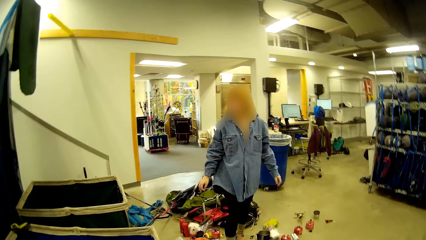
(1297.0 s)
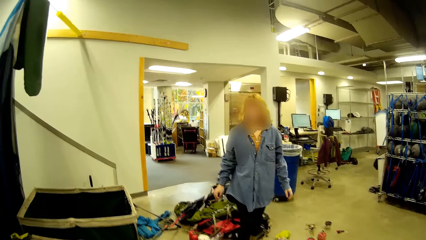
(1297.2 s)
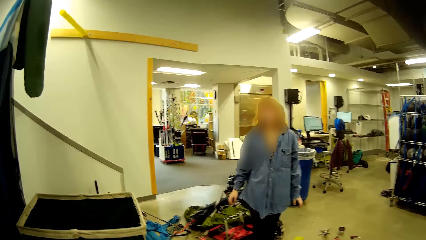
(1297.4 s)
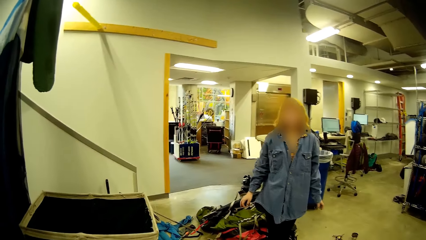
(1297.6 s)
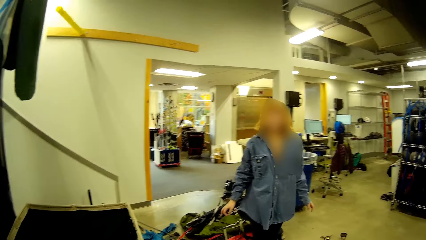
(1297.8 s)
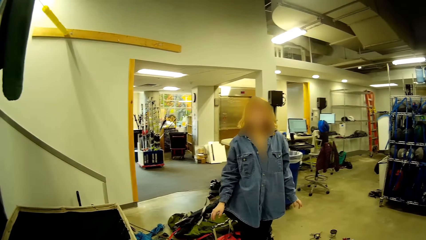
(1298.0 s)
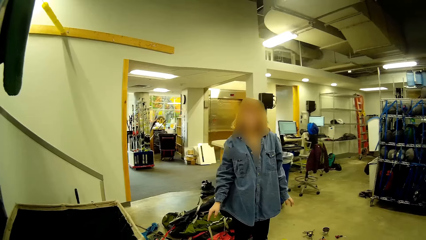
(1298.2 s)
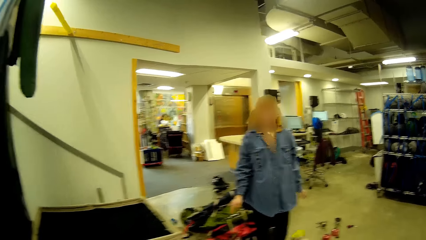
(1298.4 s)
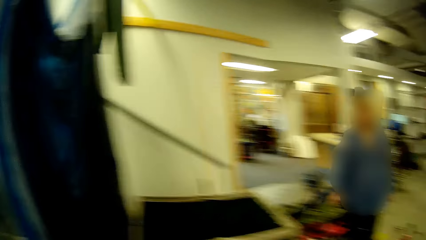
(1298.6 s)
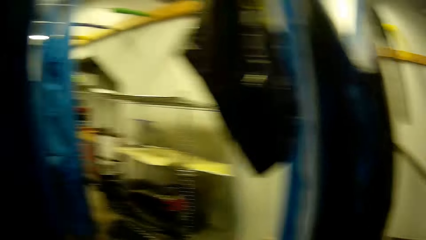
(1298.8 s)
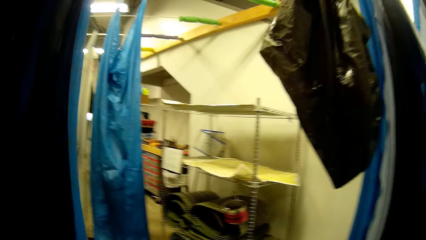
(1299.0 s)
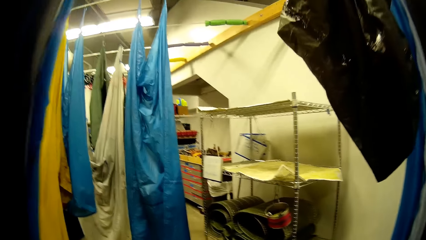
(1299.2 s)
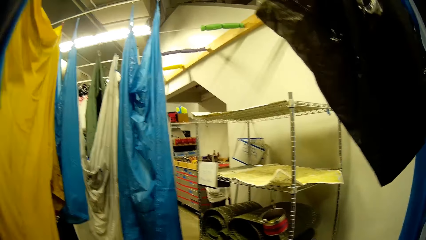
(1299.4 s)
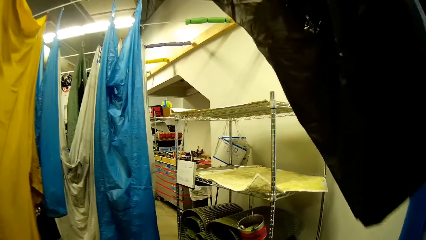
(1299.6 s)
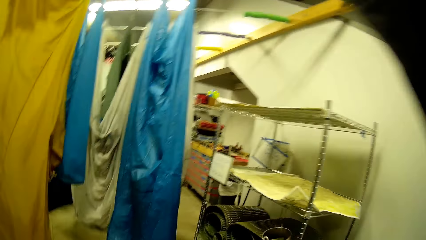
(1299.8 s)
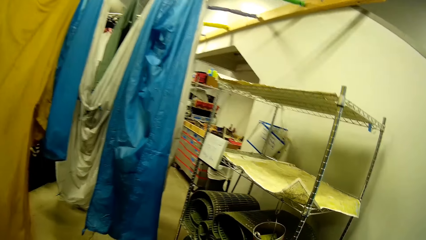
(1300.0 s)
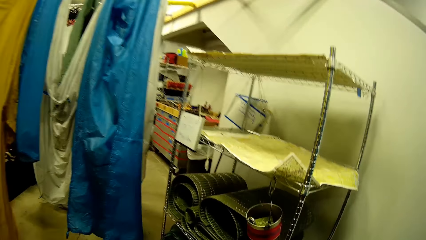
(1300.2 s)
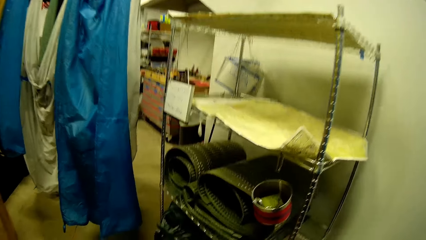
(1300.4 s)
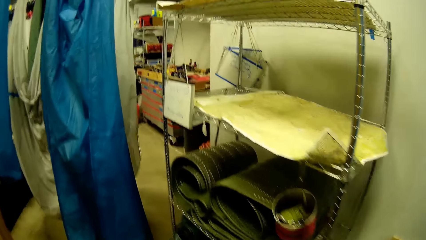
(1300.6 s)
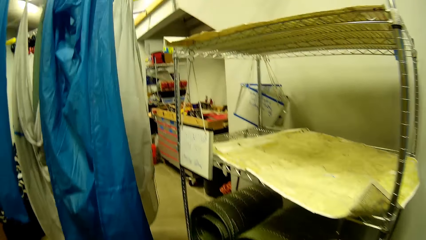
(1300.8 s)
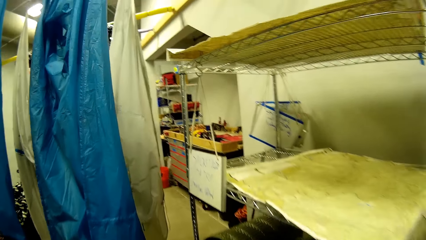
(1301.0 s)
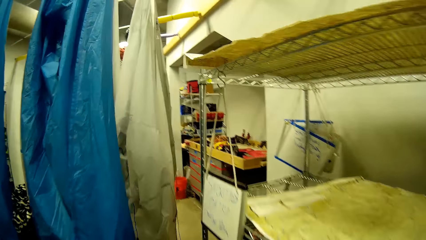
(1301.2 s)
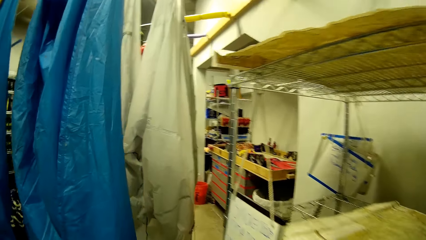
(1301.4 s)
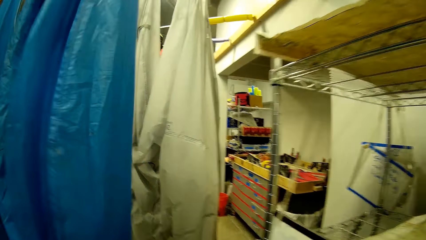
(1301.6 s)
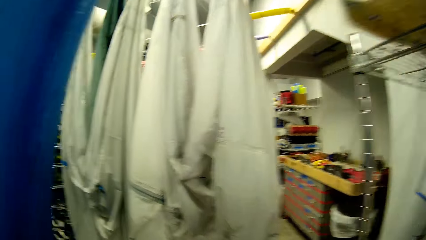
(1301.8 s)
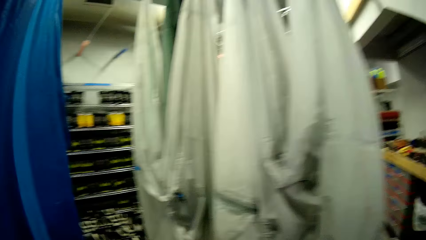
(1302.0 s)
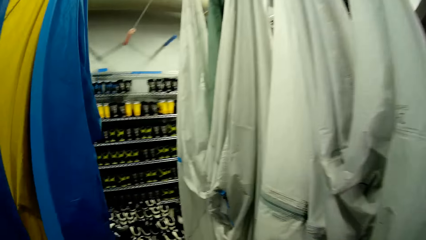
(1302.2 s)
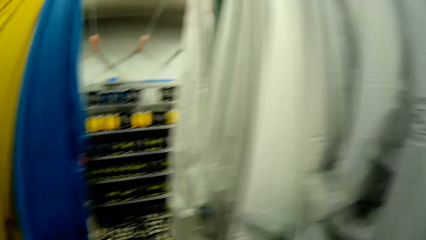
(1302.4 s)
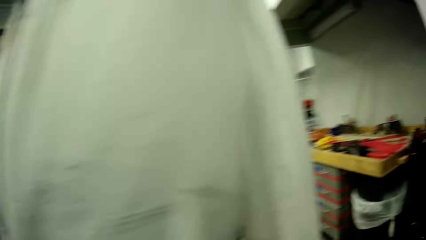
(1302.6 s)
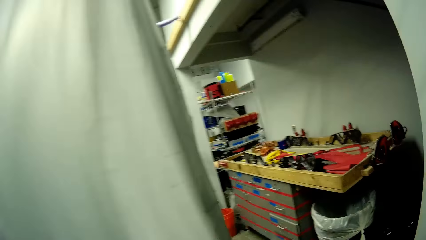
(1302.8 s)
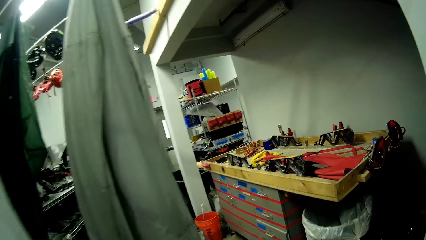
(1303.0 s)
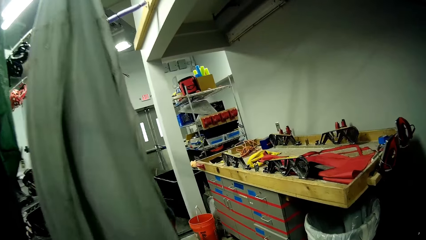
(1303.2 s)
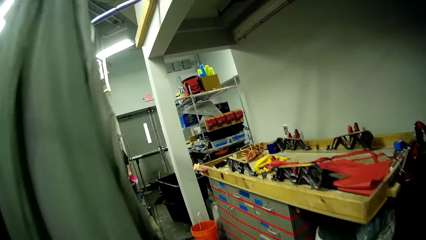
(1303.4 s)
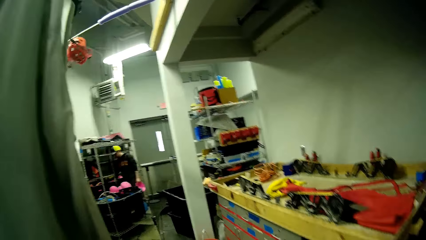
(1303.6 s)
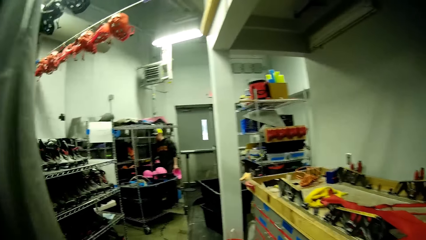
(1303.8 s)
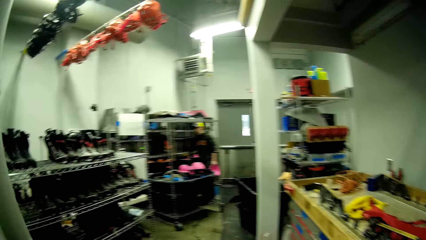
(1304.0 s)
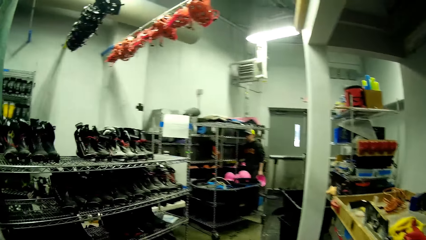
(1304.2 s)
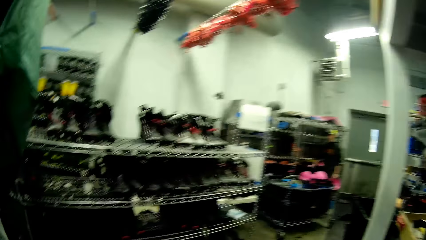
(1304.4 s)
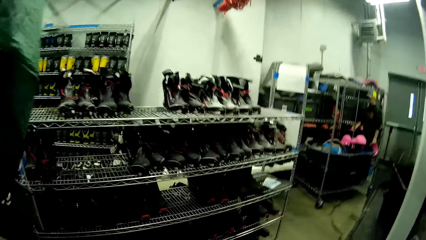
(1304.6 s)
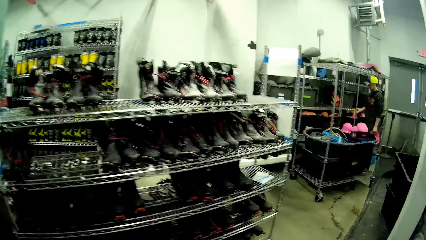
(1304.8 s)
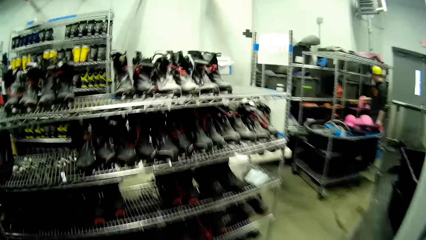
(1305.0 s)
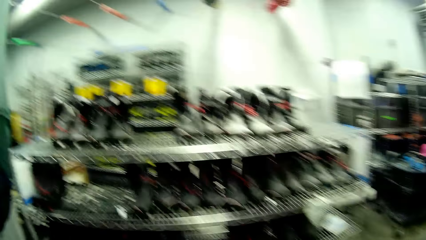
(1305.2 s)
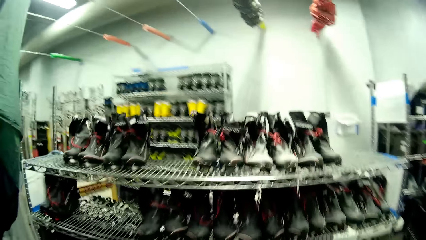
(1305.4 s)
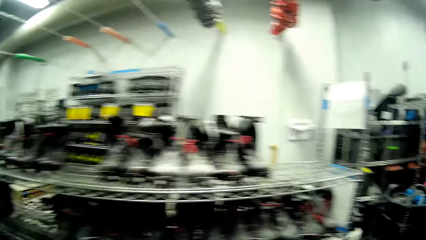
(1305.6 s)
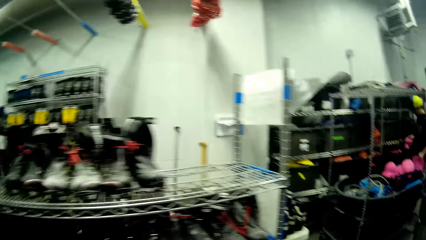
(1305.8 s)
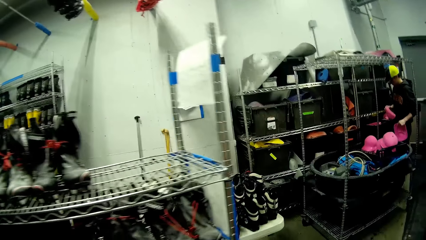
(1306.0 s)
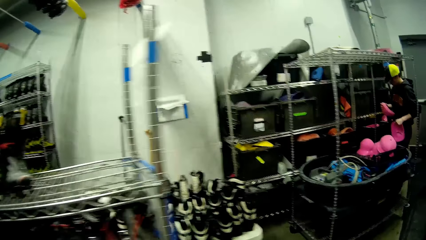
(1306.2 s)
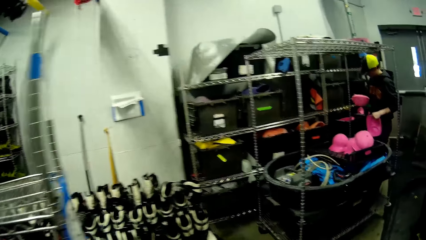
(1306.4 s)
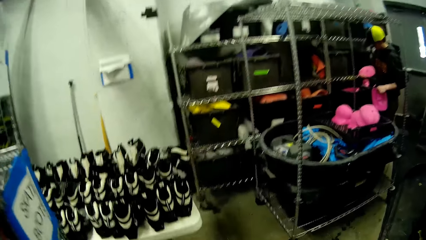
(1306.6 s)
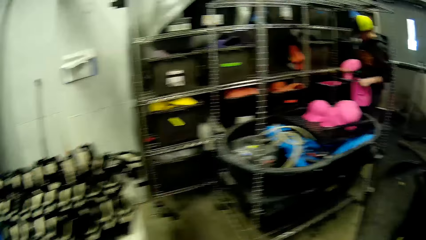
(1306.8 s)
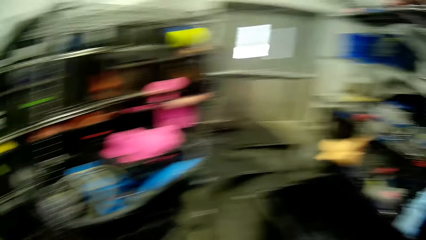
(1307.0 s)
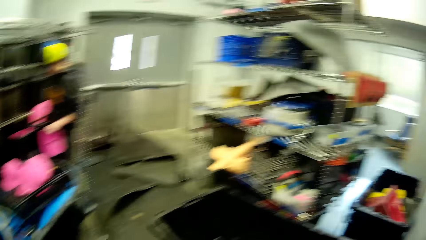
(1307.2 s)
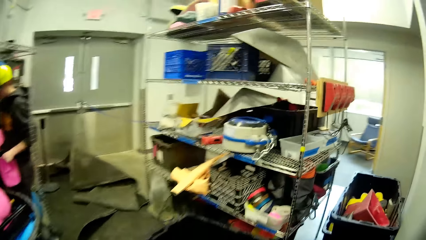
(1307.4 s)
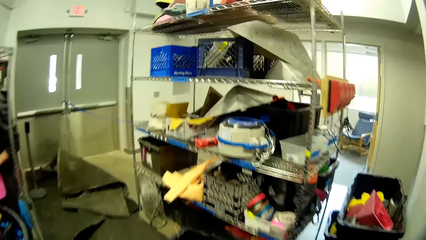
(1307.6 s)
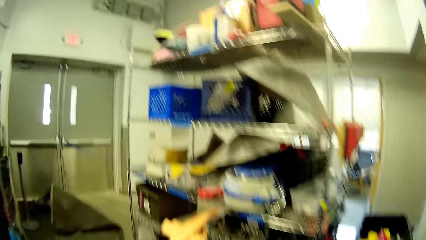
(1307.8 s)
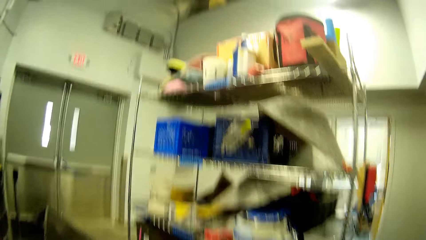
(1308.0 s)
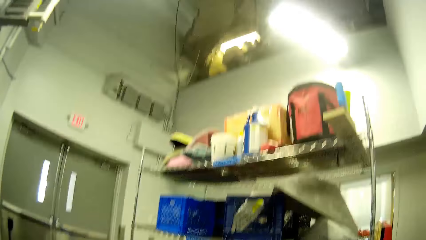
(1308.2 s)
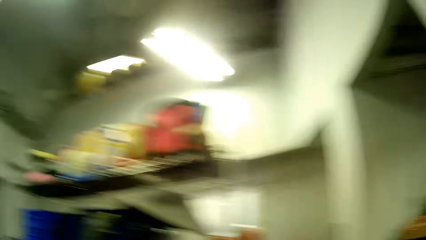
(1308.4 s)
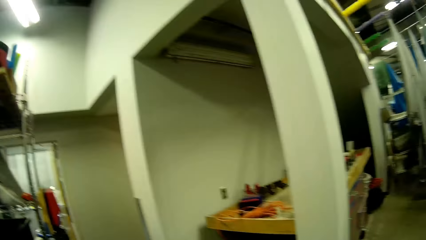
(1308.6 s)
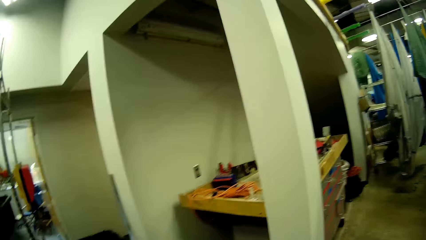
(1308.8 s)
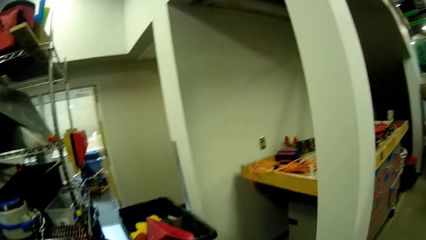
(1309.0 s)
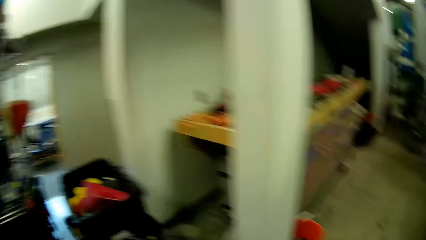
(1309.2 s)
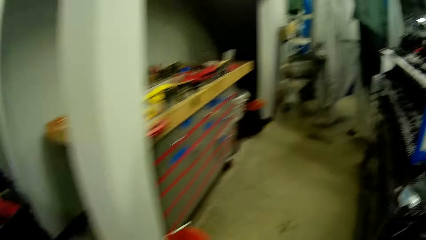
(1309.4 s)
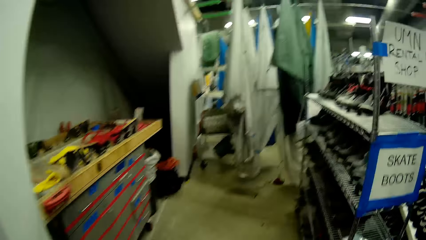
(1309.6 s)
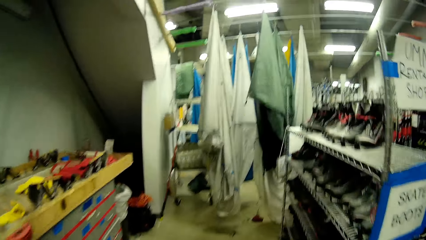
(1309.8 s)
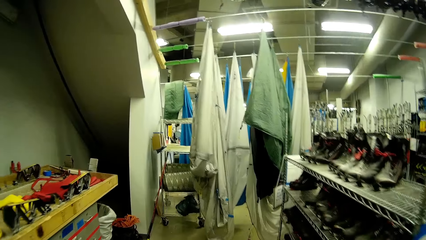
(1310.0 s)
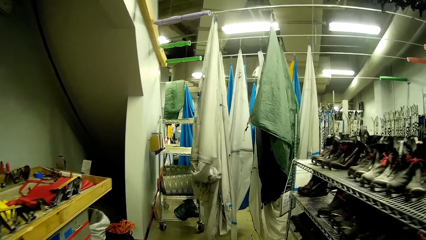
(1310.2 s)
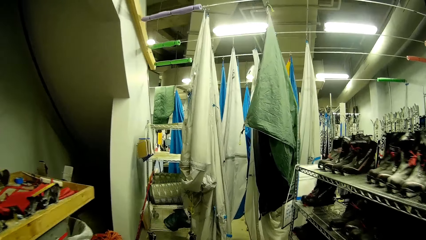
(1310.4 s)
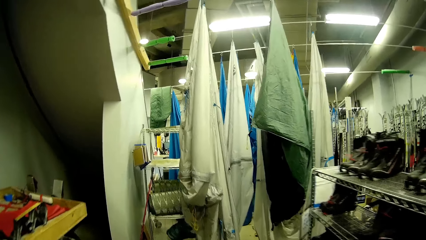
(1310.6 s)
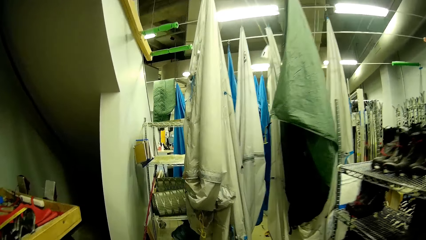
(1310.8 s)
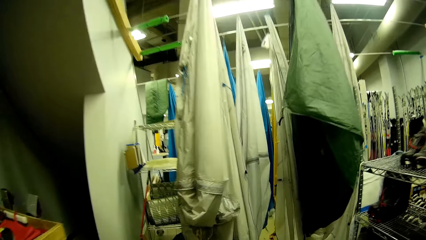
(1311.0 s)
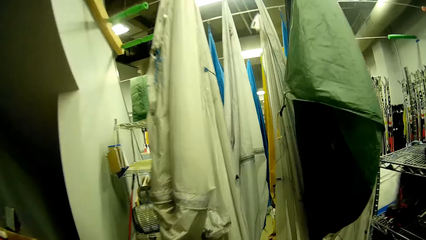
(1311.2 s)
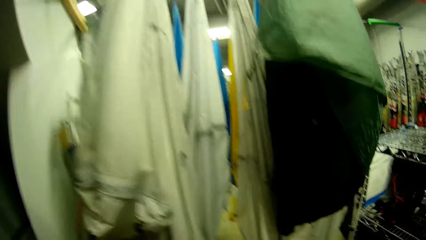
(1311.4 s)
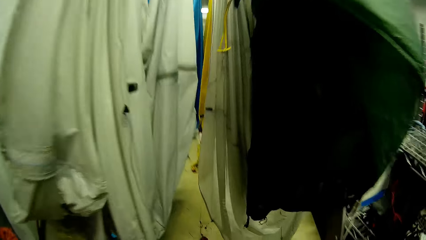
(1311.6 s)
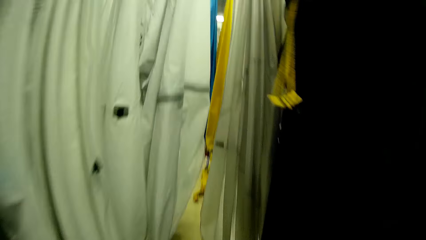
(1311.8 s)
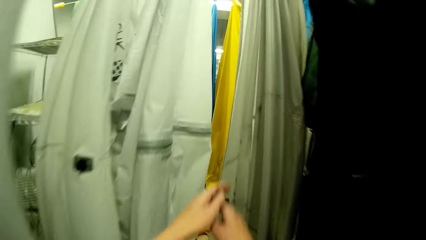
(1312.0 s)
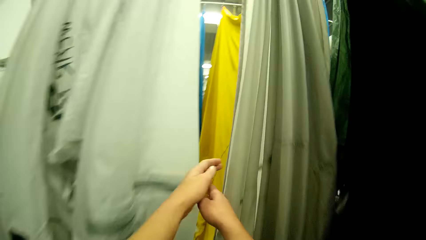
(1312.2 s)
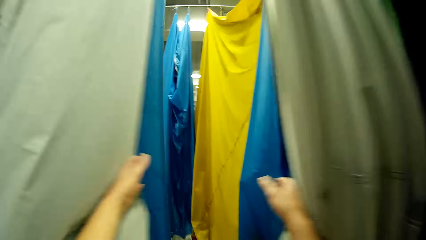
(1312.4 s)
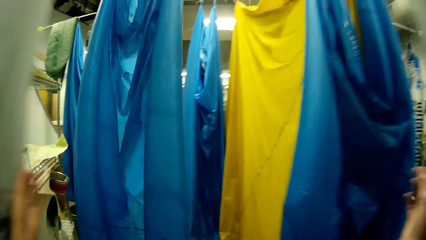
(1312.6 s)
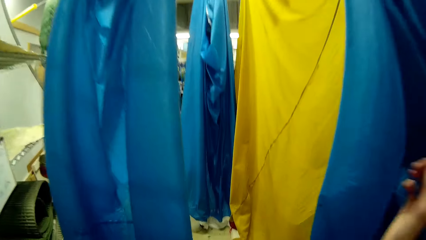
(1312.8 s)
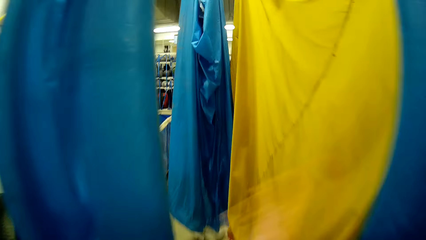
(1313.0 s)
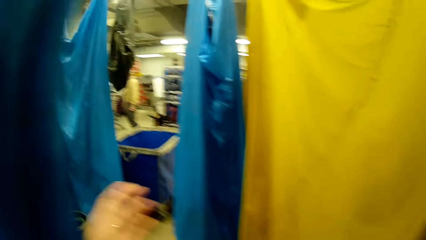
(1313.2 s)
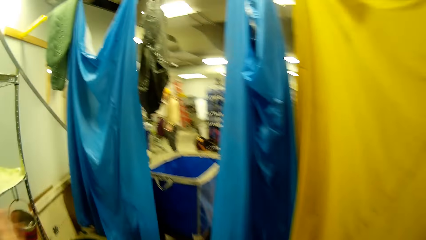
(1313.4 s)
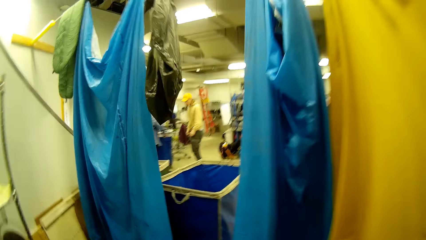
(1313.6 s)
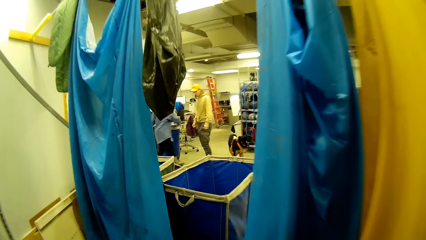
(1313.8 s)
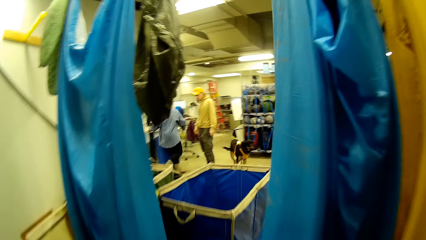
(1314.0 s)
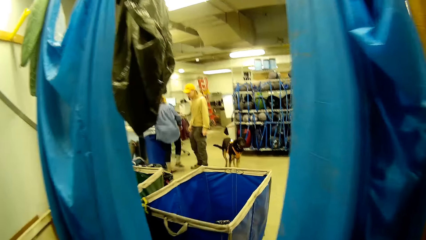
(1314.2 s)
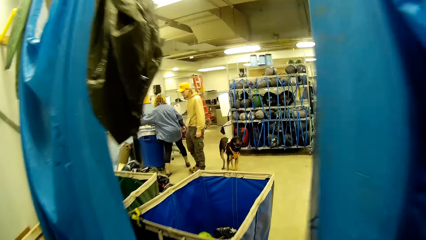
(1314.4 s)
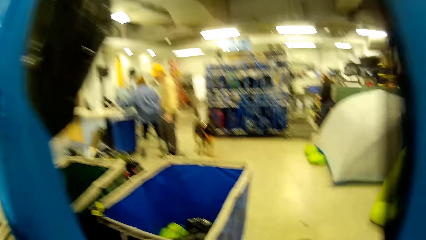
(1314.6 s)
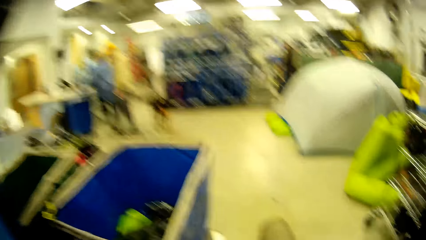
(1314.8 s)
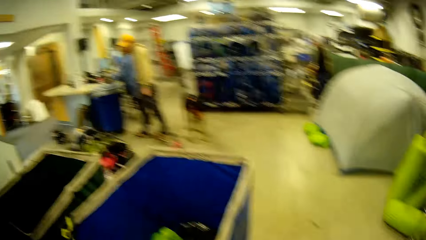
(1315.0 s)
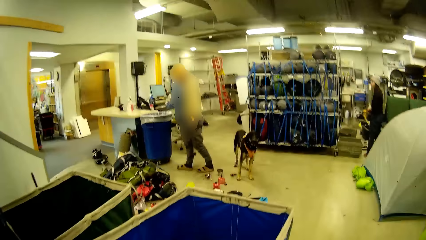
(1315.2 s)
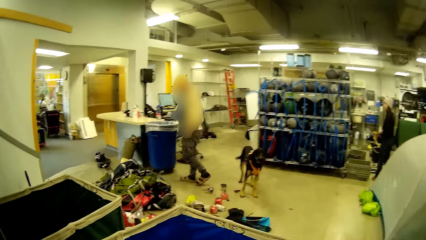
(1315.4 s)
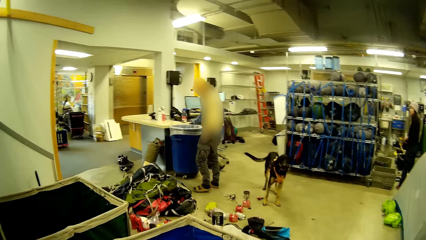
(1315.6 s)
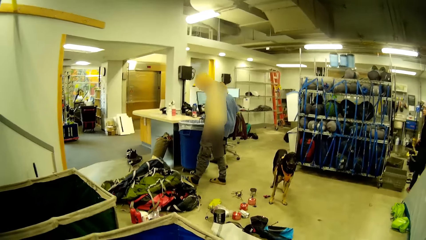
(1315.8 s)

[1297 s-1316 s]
The woman looks around. The camera wearer walks past some tent clothing on racks in the laundry room. They walk past curtains. They penetrate through the curtains. Another man stands behind the woman. A dog walks into the laundry room.
